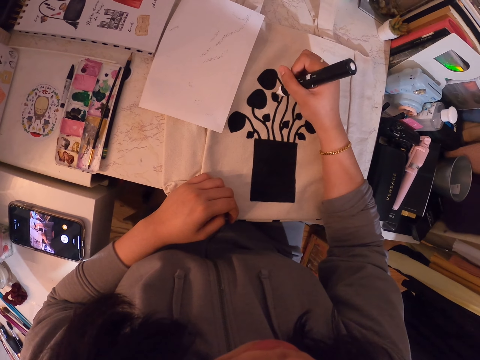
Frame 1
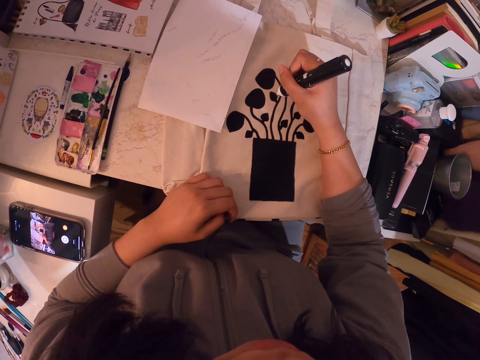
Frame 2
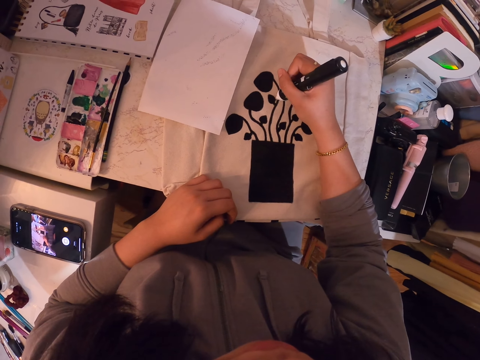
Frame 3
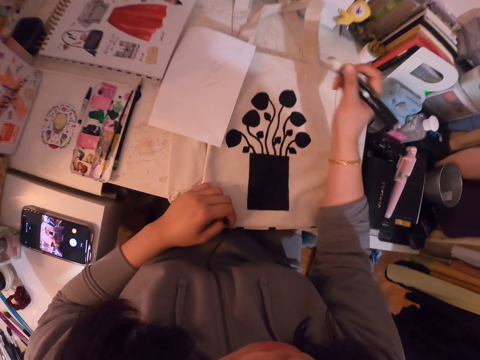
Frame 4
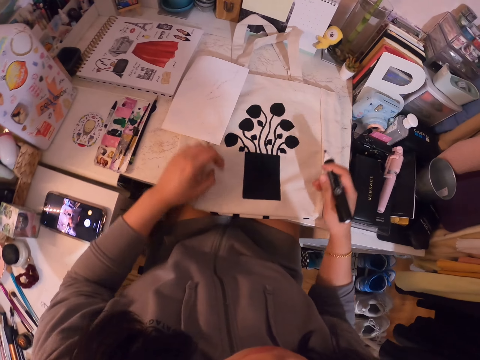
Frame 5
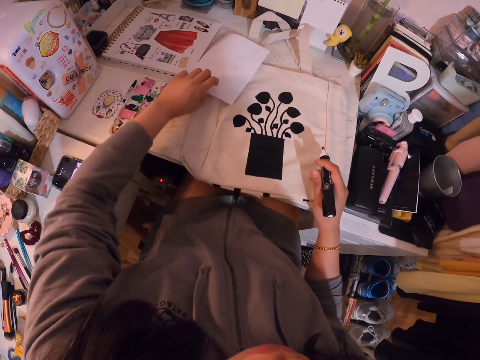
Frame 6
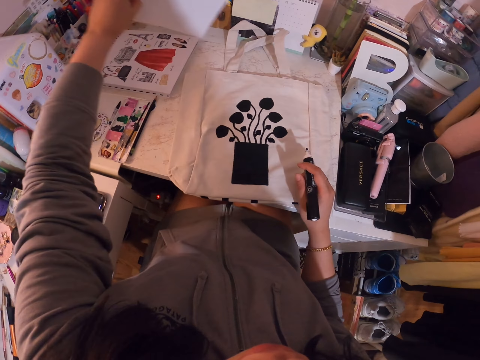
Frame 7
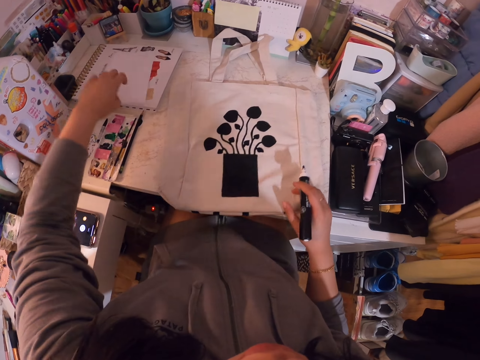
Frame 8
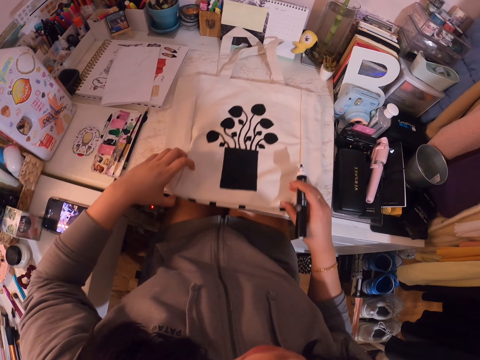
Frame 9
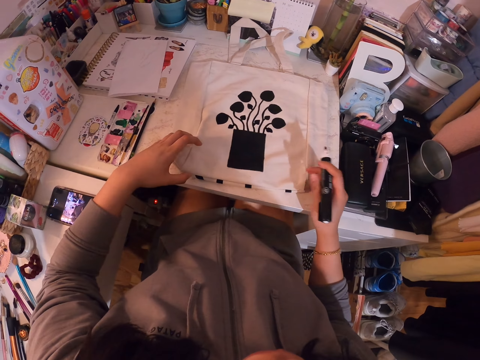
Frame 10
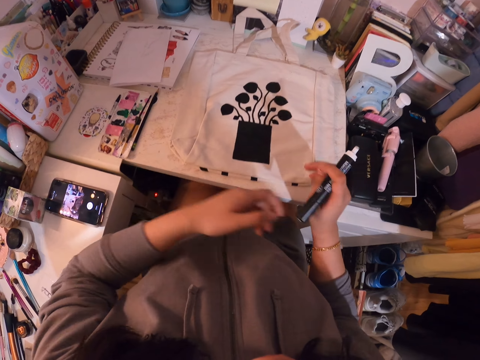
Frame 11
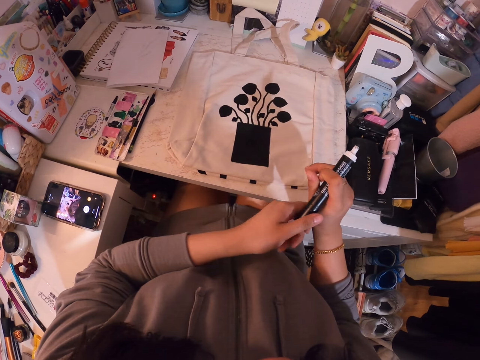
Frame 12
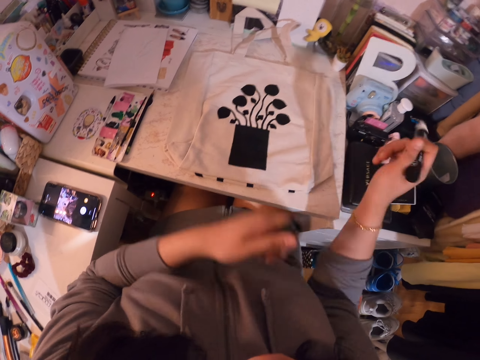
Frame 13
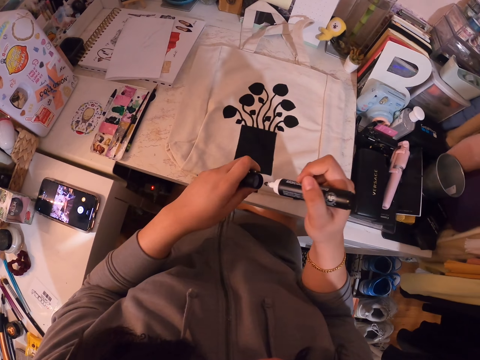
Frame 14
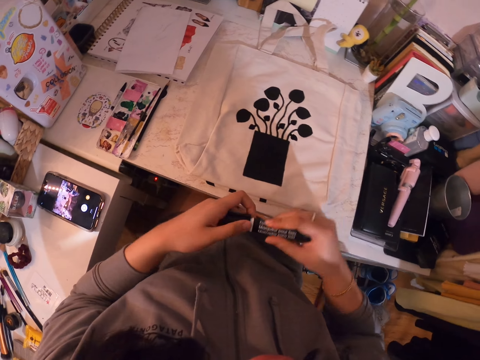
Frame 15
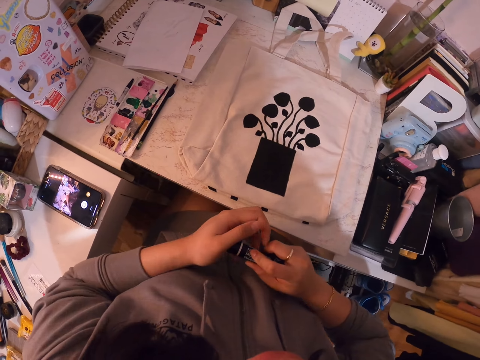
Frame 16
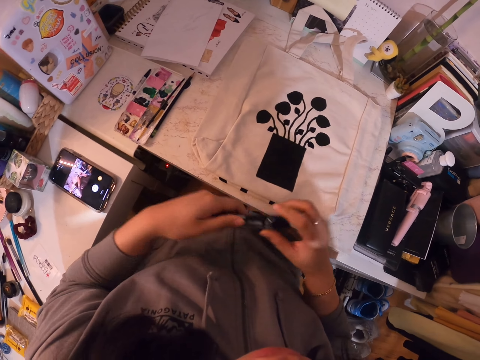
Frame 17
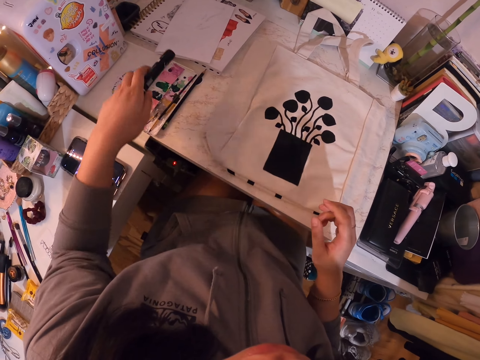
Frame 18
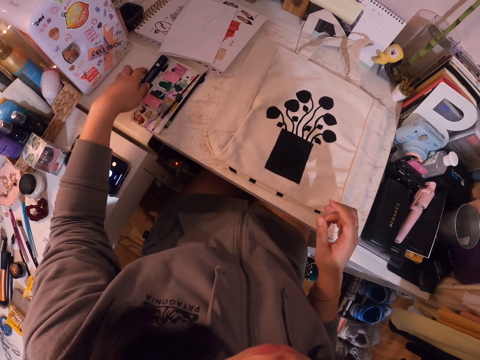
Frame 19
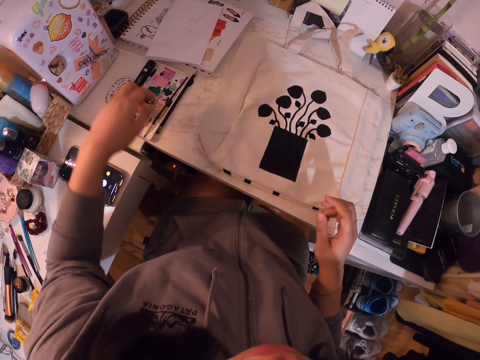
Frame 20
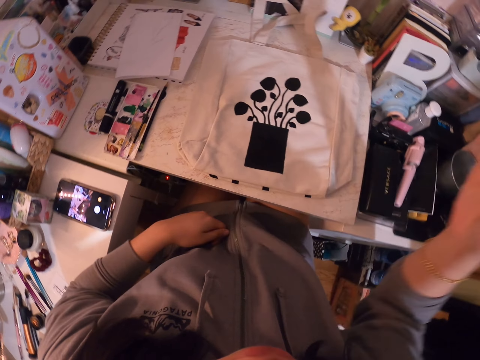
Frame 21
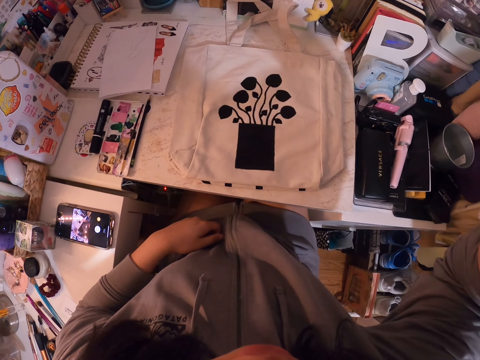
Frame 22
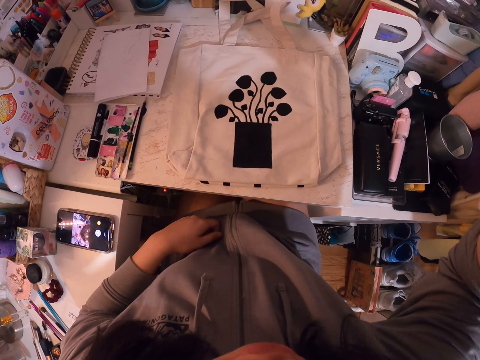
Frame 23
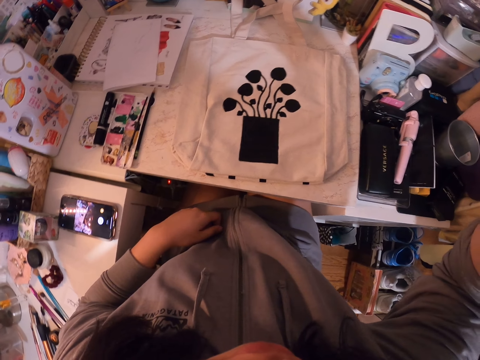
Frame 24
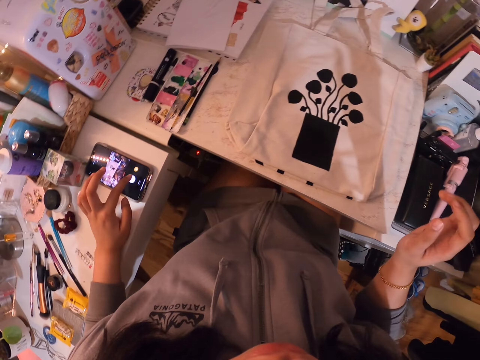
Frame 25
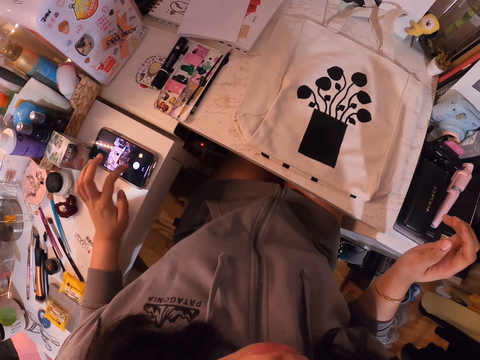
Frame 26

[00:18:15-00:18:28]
The camera wearer paints on the paper with a painting pen or marker pen. They pick the paper, put the paper down, and move the paper on the table. They put the cap on the back of the marker pen. They remove the pen cap. They put the marker down. They touch the camera. They touch the phone. They lift a hand.
